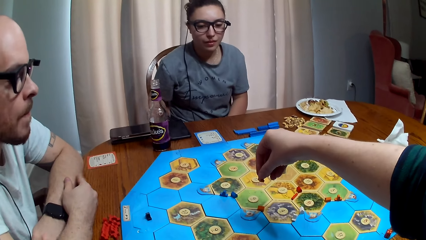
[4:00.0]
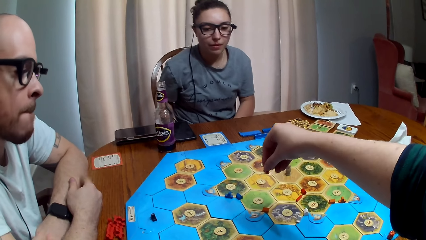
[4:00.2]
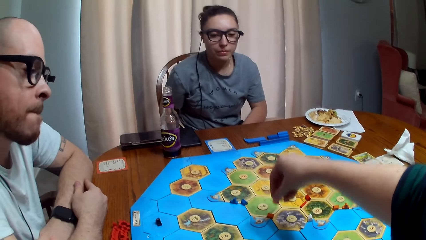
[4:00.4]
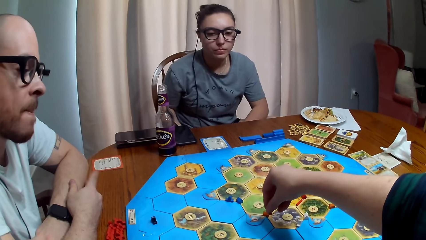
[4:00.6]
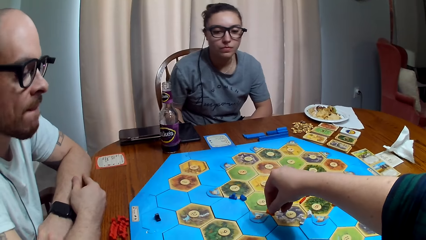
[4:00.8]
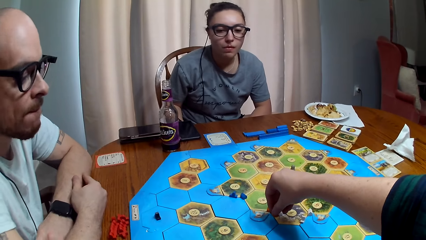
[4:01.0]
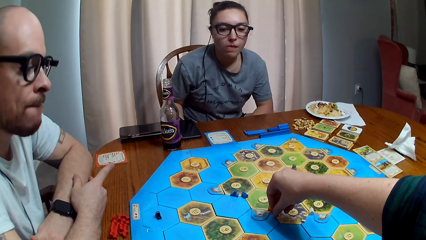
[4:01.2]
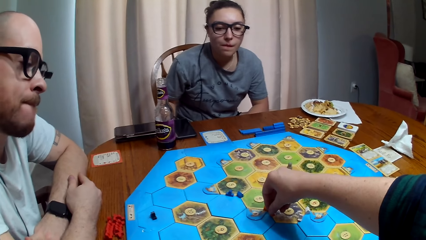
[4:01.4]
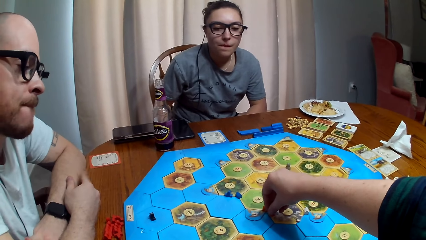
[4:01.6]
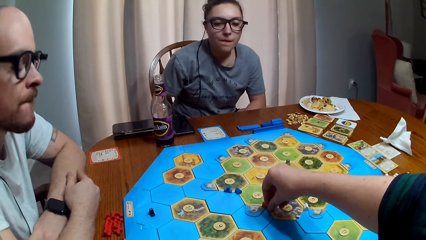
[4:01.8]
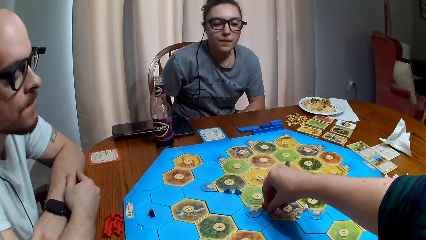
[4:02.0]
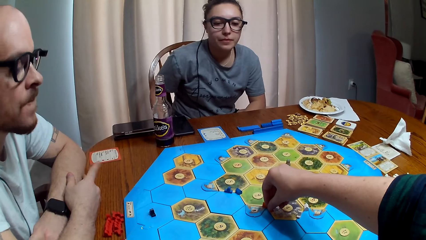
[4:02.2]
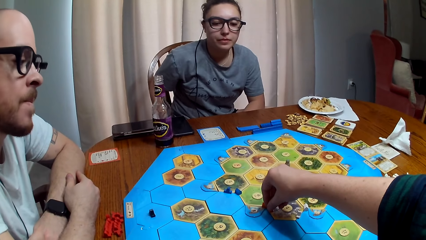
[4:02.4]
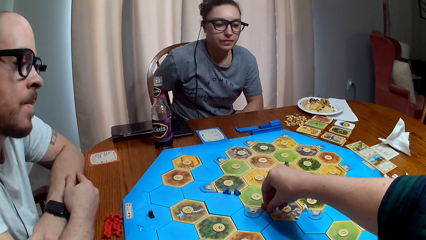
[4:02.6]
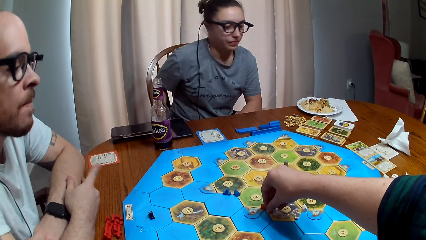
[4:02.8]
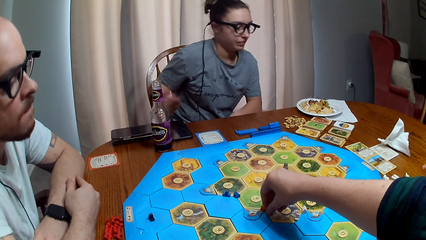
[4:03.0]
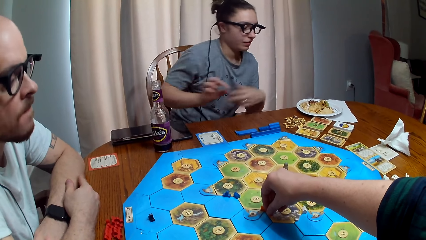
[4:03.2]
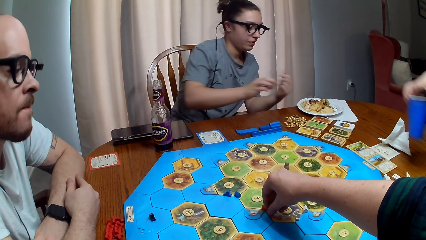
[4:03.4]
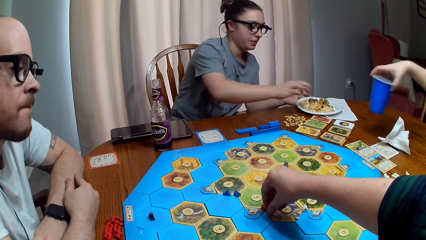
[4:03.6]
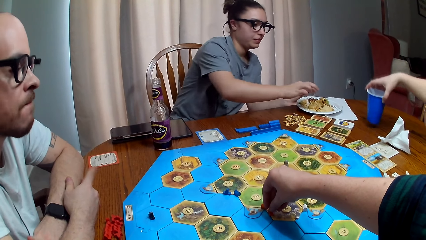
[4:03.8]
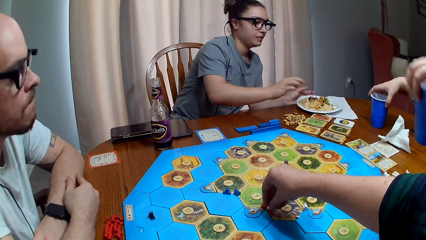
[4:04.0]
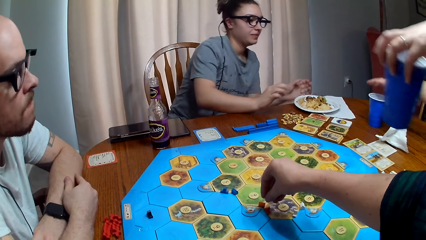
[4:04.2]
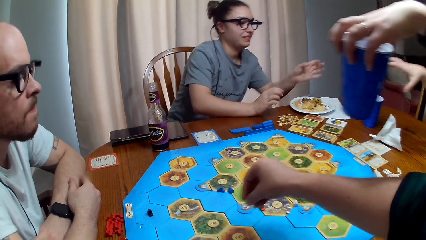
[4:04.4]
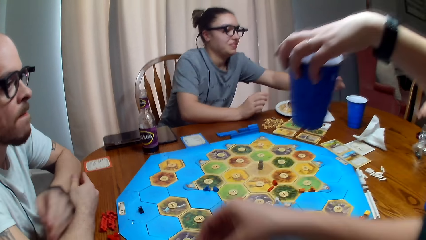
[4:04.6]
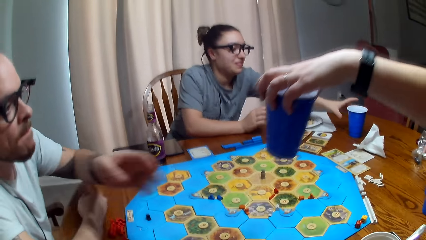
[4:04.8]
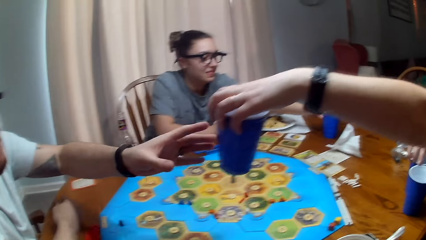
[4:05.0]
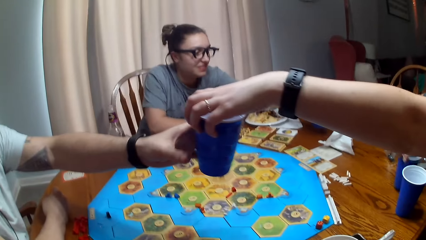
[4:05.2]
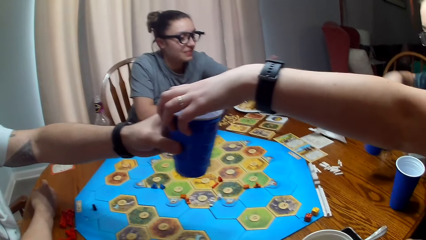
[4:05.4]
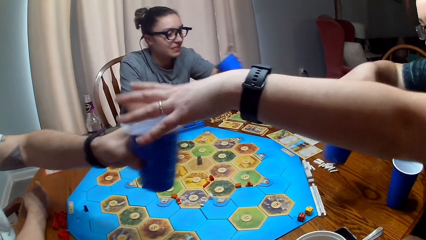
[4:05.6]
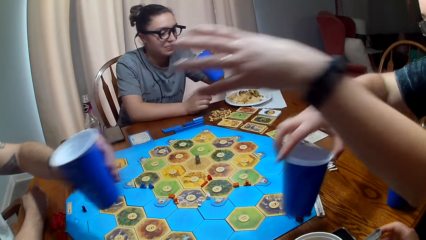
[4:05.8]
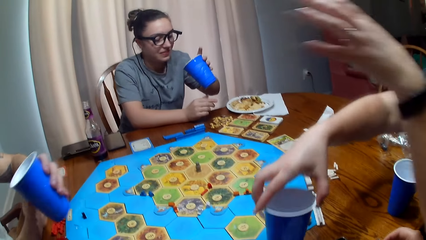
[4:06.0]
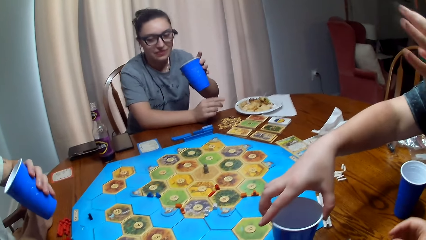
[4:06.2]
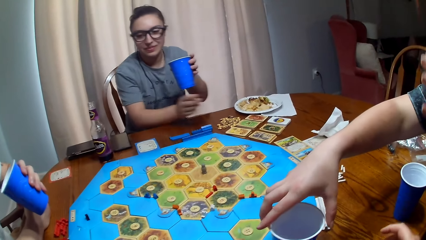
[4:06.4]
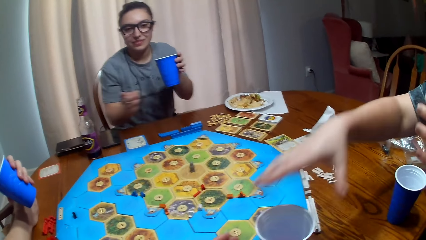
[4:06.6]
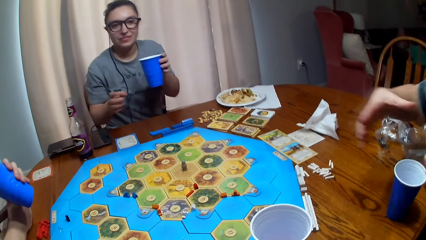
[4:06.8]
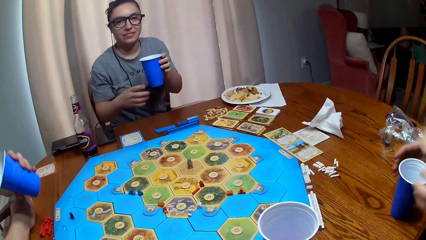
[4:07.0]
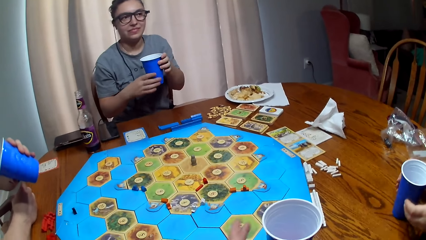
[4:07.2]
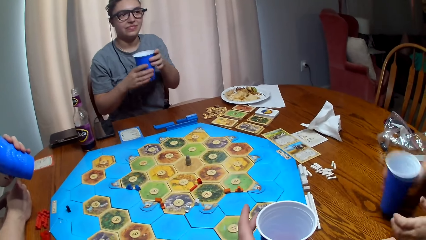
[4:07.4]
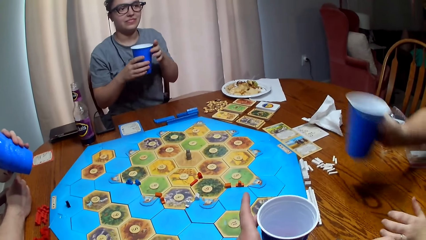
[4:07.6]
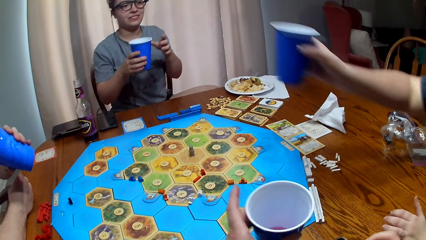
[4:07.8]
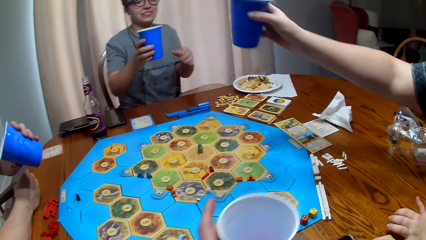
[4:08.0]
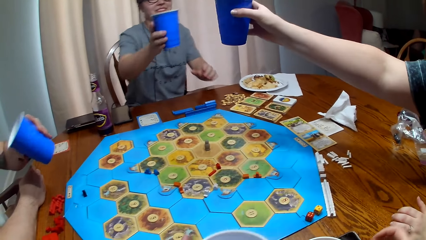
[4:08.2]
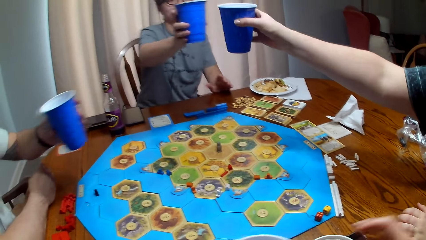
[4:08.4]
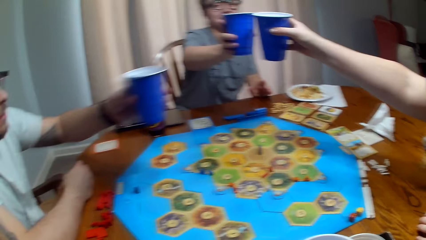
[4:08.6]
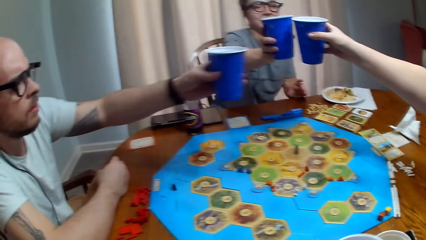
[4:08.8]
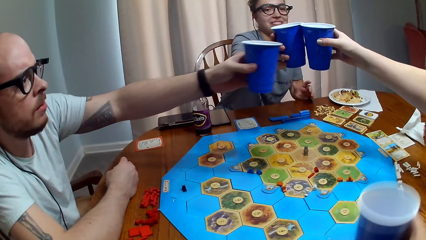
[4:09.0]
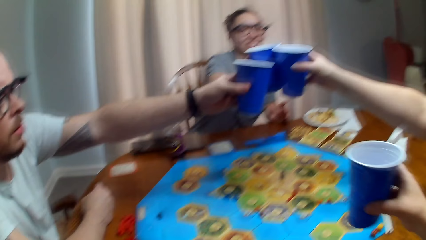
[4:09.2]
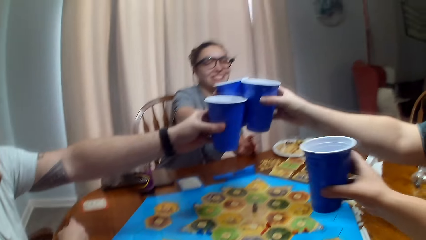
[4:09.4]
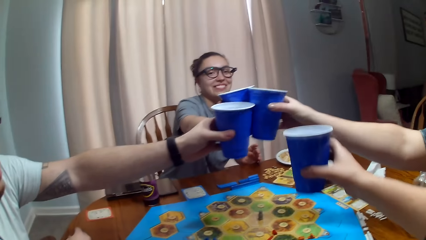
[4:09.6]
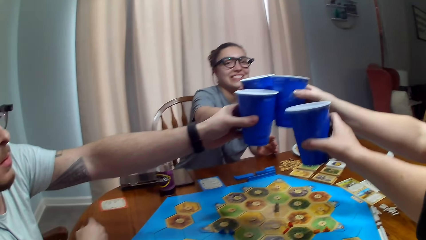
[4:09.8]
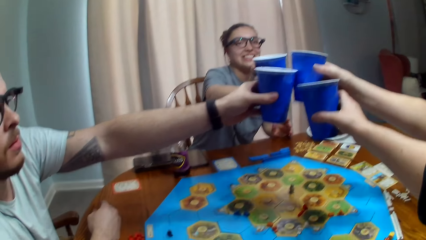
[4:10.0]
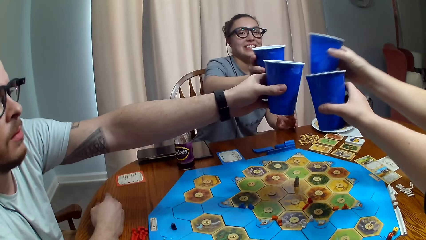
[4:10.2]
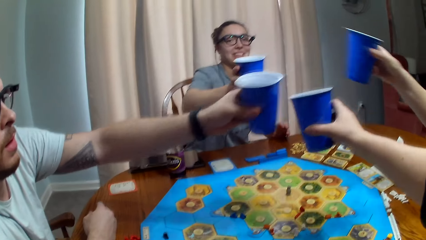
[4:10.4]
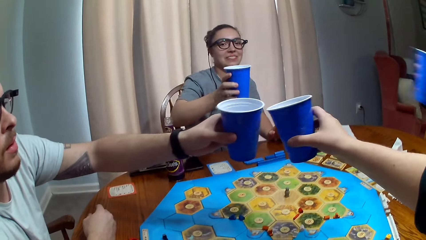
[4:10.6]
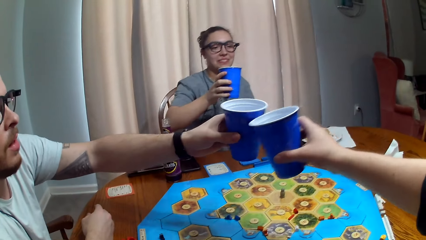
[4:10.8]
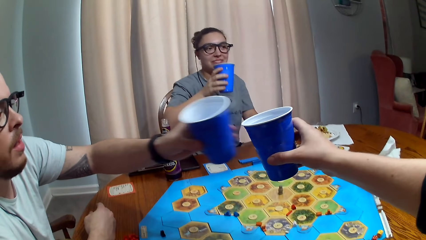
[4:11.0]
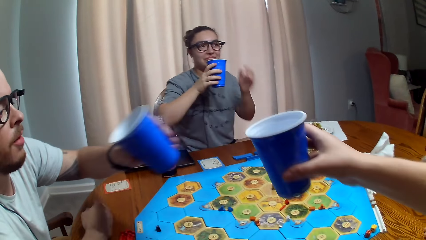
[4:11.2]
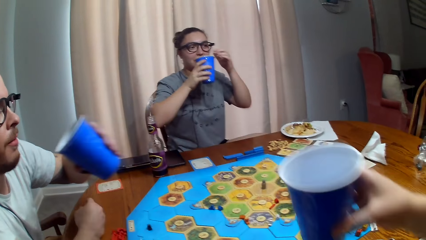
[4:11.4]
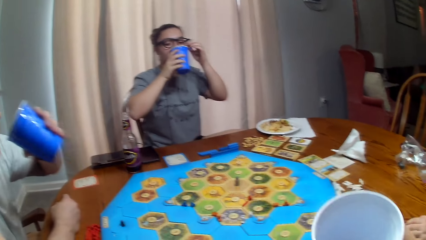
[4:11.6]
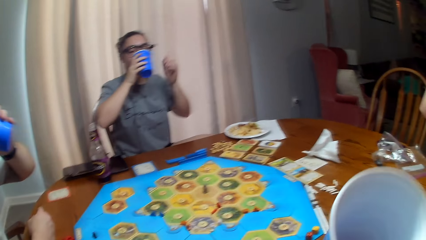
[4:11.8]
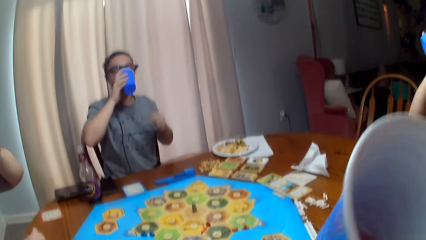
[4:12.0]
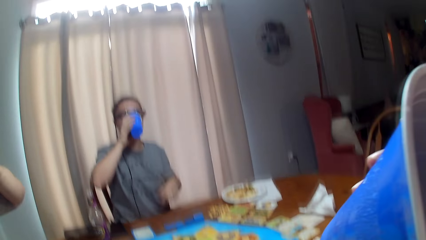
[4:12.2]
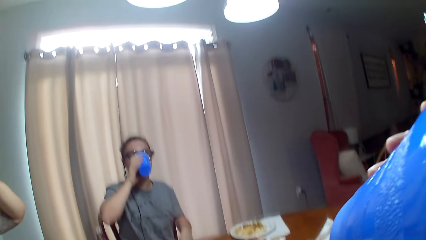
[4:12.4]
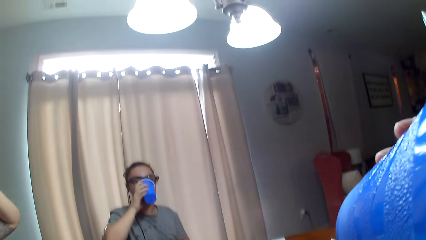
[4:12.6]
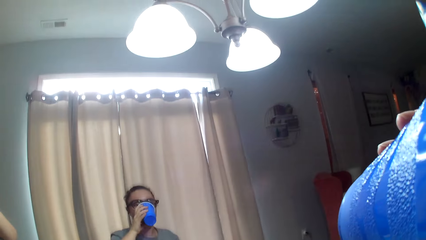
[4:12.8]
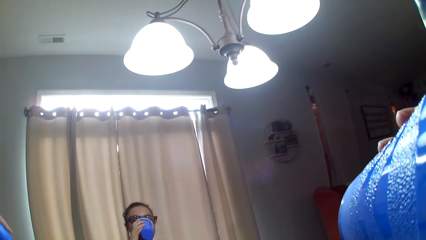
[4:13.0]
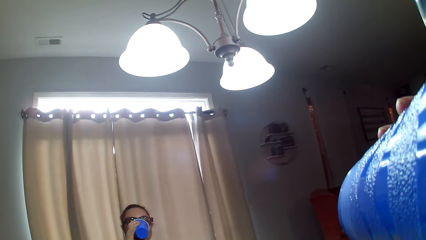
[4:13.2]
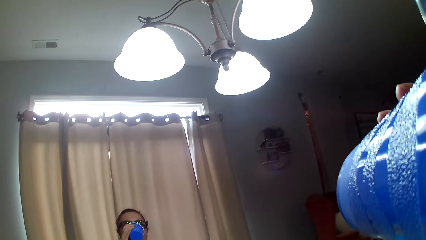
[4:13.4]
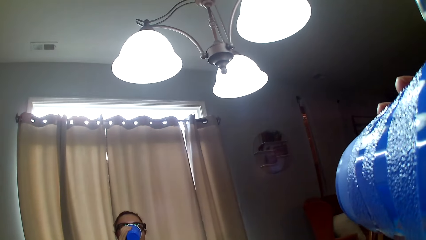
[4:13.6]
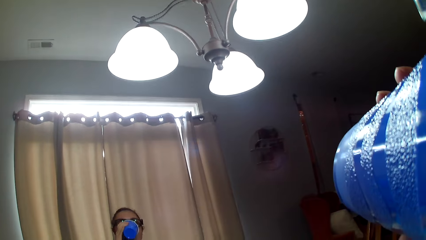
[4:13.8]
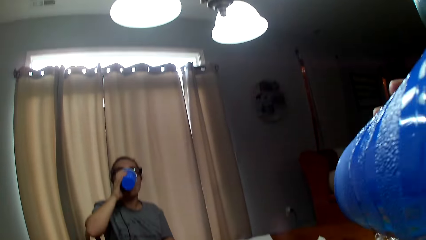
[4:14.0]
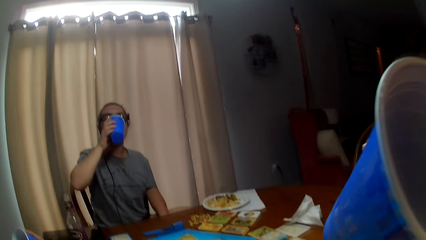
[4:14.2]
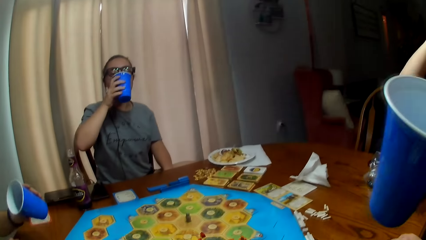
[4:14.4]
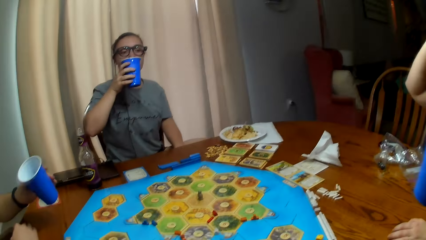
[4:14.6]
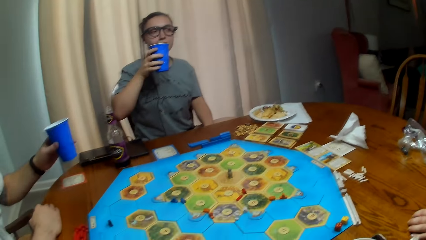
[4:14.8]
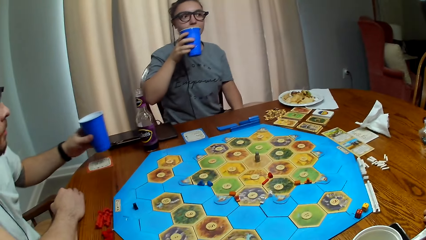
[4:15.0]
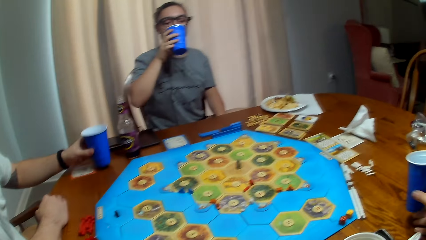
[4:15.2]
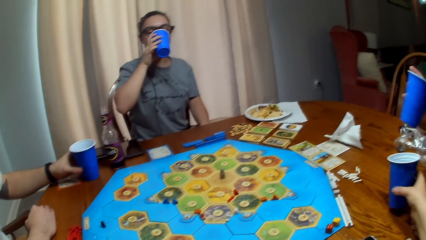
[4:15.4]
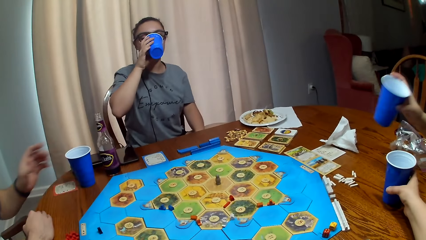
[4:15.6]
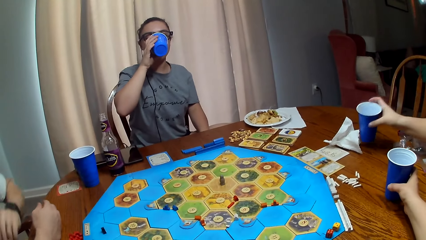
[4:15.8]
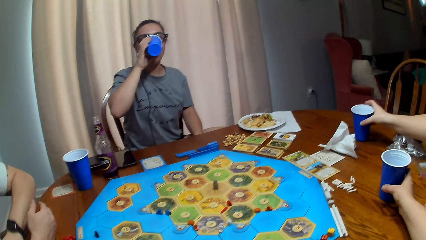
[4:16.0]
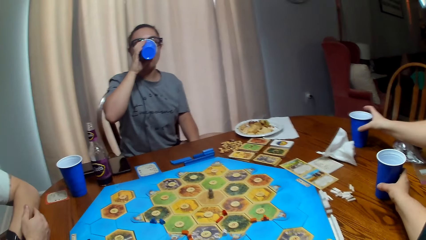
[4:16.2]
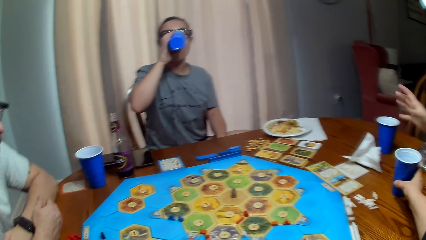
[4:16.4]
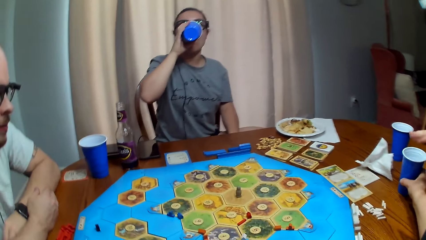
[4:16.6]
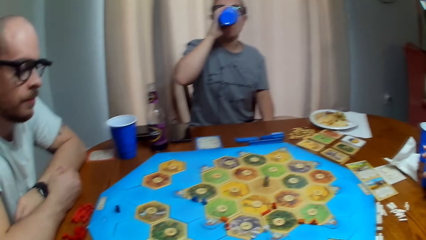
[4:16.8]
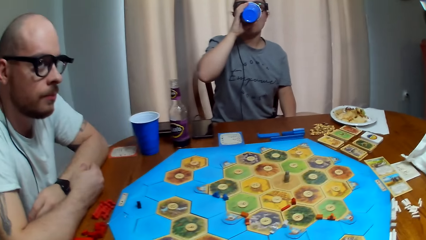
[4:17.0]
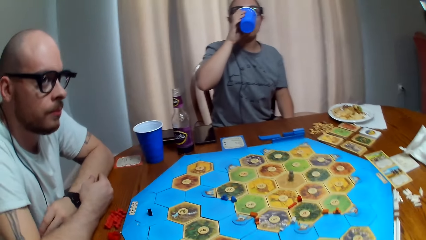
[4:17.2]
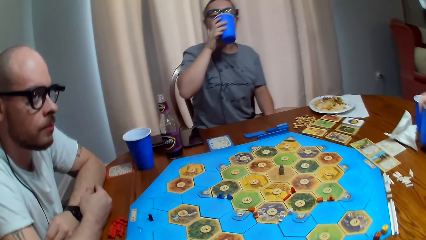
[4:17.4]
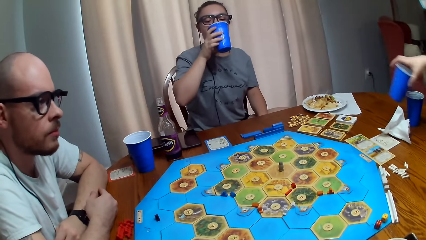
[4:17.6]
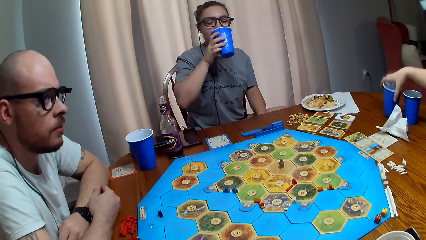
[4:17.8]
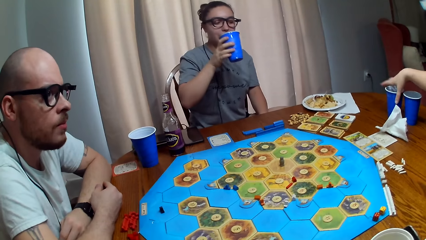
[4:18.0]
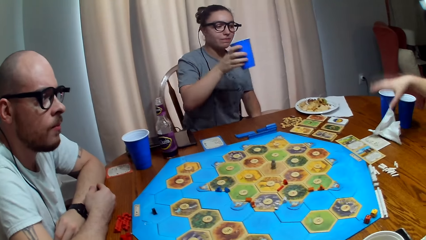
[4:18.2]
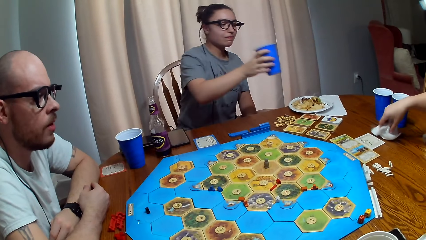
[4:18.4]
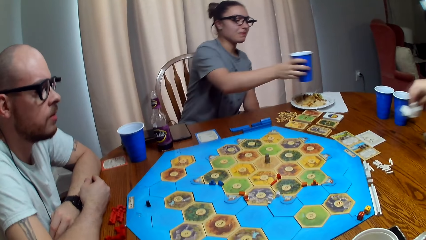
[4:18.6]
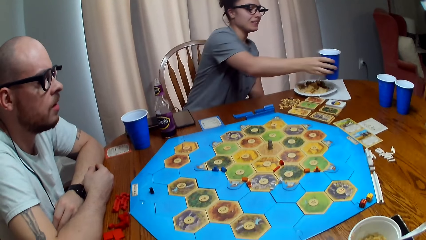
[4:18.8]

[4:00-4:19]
The camera wearer puts the dice on the table. A person passes party cups to the camera wearer, another person and a third person. The first person cheers with everyone on the table. The camera wearer, the first person, the other person and the third person drink from the cups. The camera wearer, the first person, the other person and the third person put the cups on the table.
